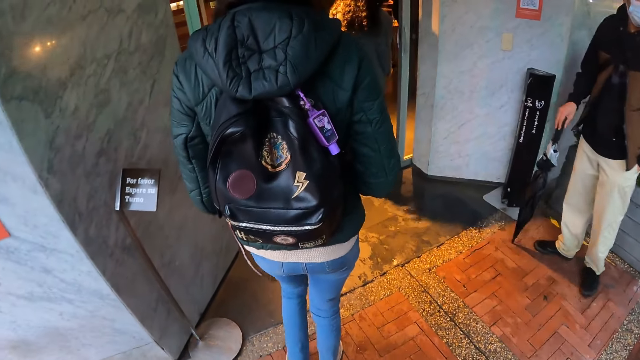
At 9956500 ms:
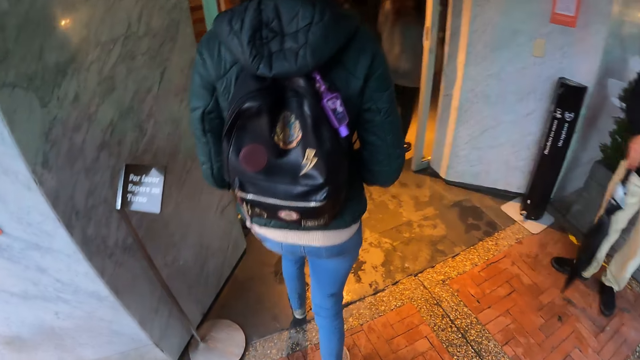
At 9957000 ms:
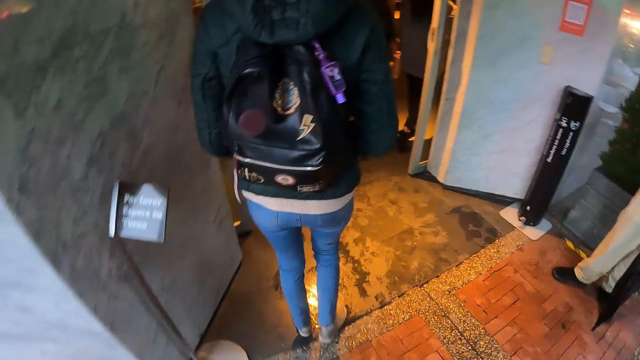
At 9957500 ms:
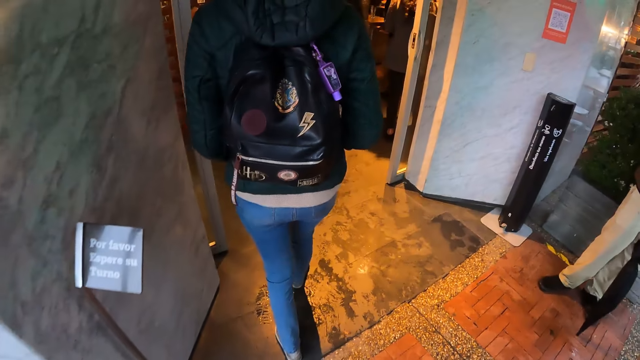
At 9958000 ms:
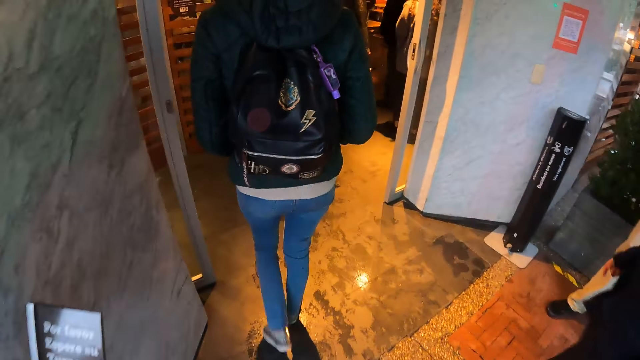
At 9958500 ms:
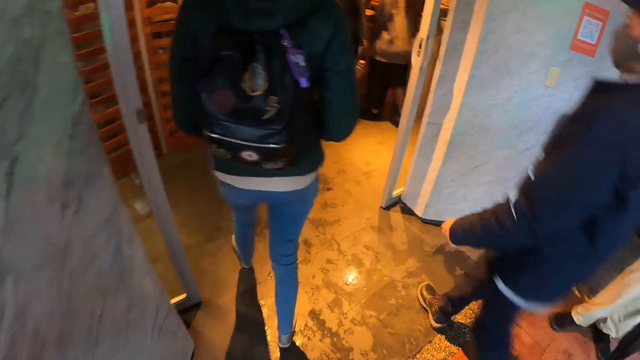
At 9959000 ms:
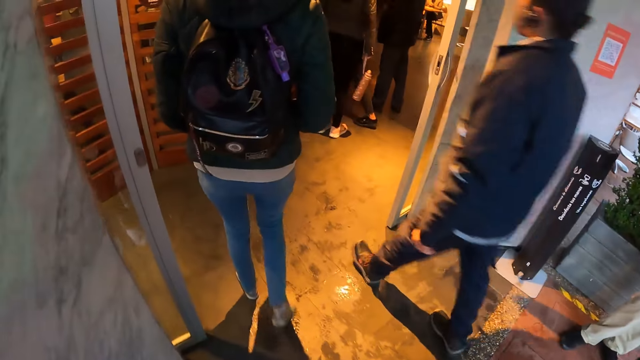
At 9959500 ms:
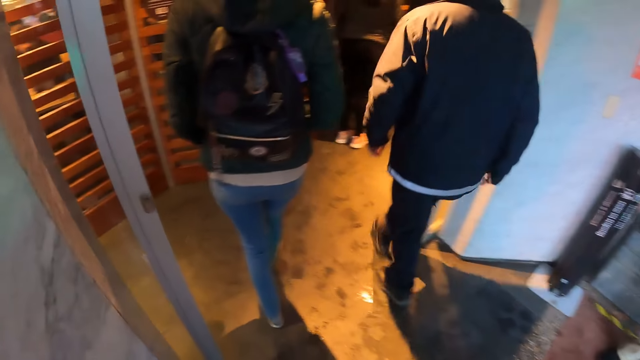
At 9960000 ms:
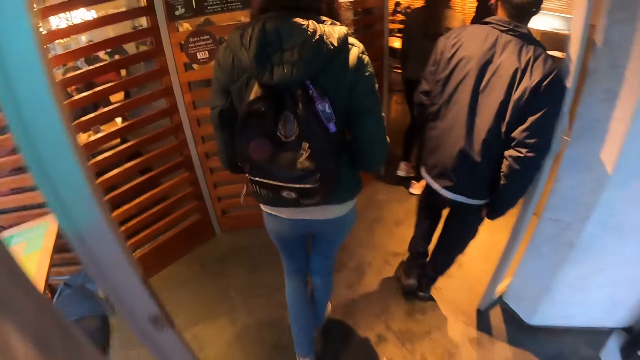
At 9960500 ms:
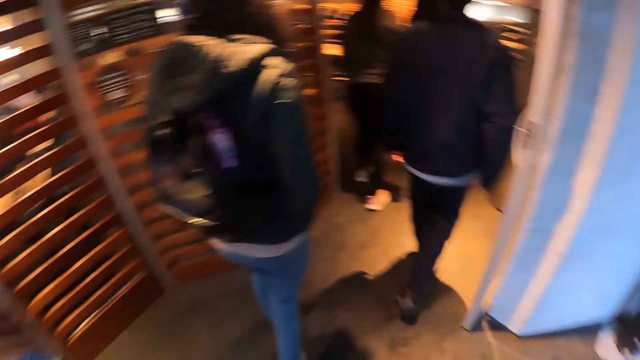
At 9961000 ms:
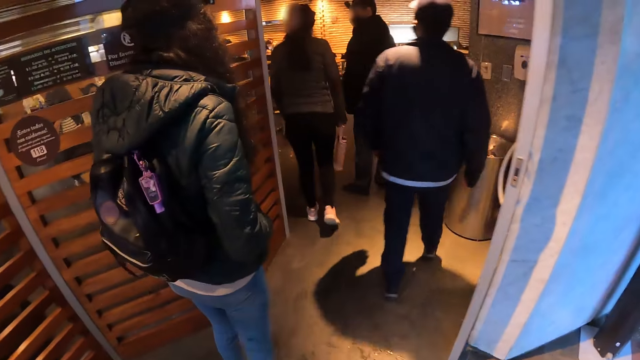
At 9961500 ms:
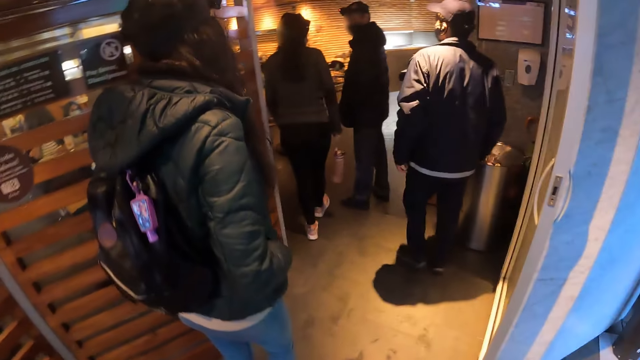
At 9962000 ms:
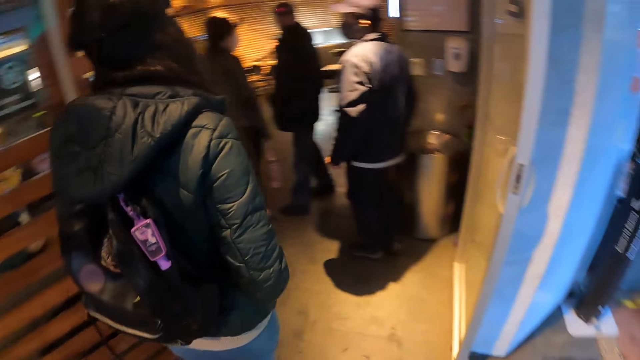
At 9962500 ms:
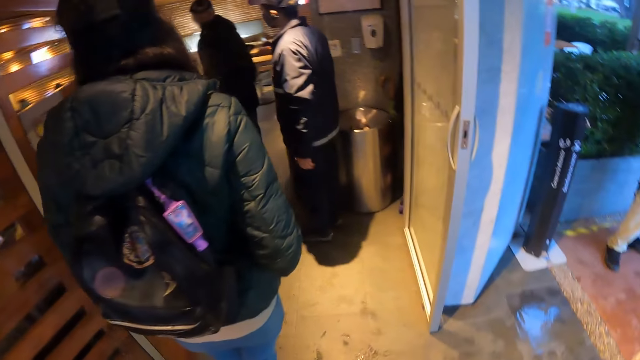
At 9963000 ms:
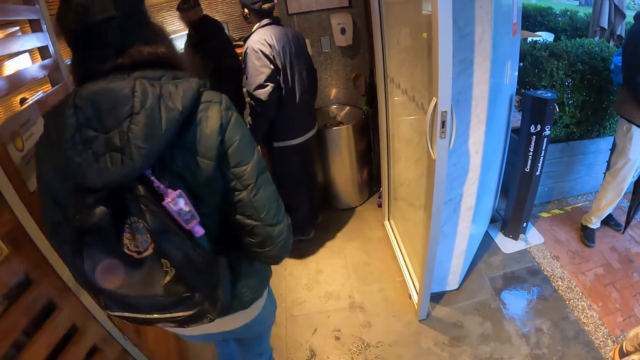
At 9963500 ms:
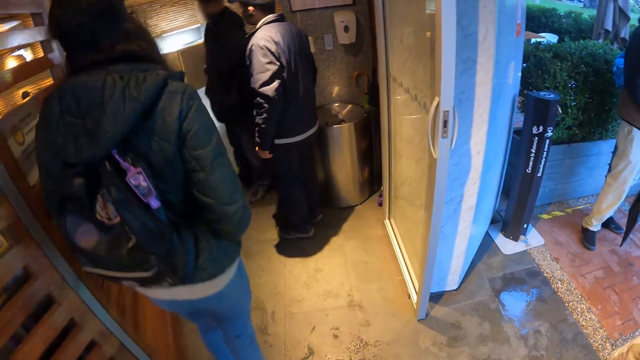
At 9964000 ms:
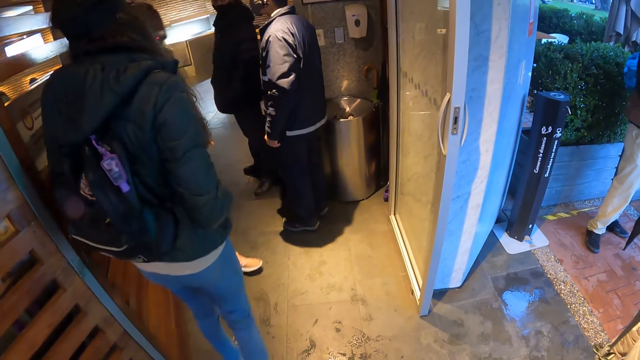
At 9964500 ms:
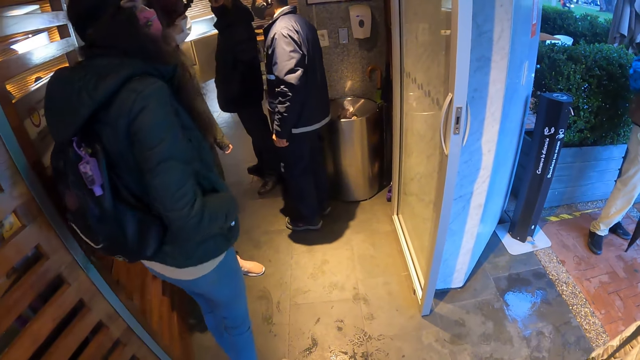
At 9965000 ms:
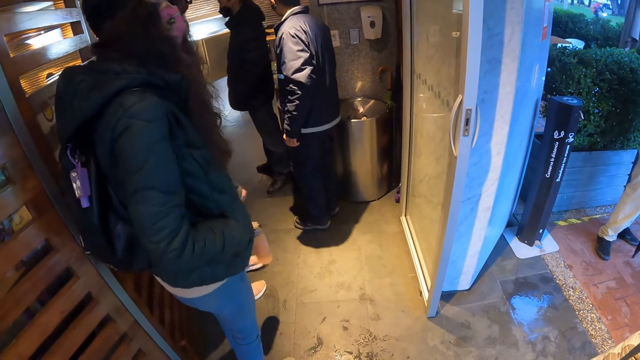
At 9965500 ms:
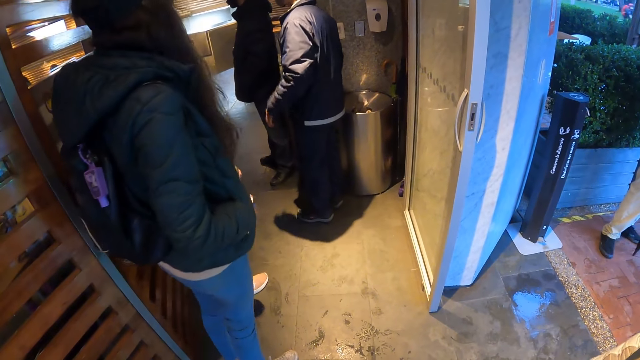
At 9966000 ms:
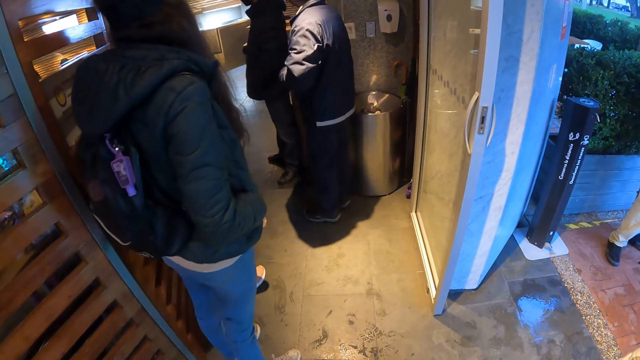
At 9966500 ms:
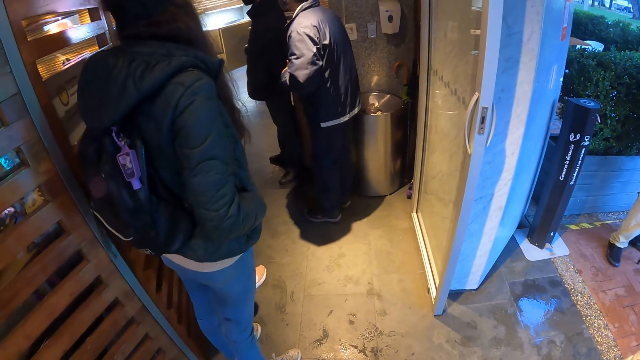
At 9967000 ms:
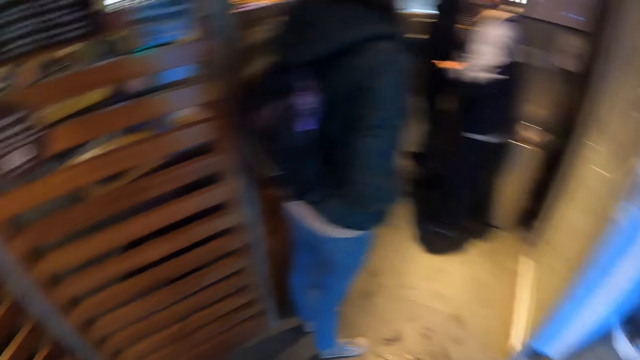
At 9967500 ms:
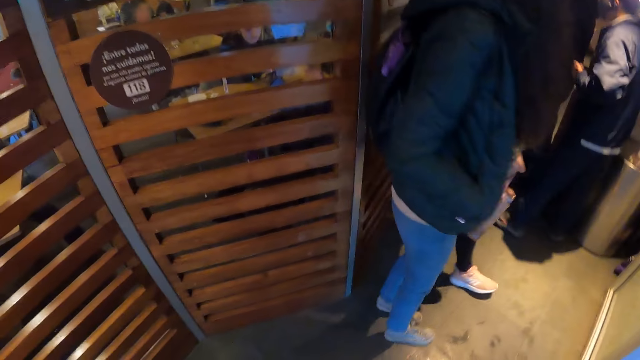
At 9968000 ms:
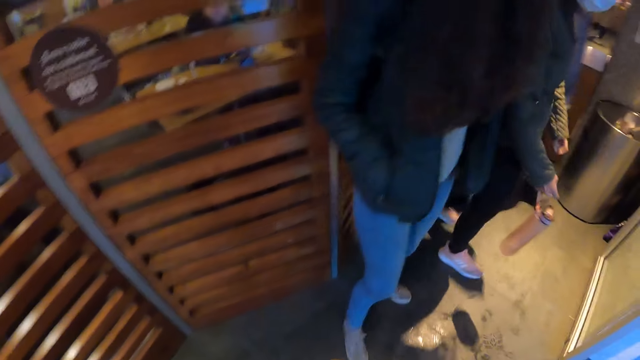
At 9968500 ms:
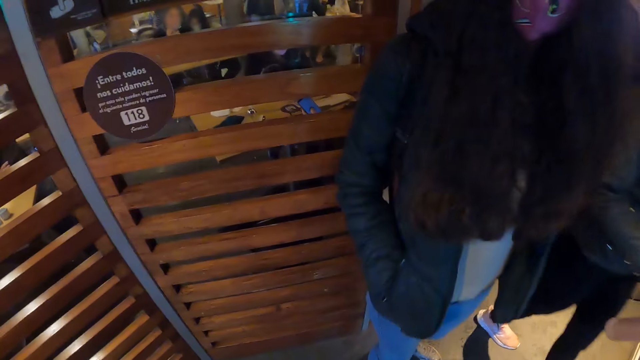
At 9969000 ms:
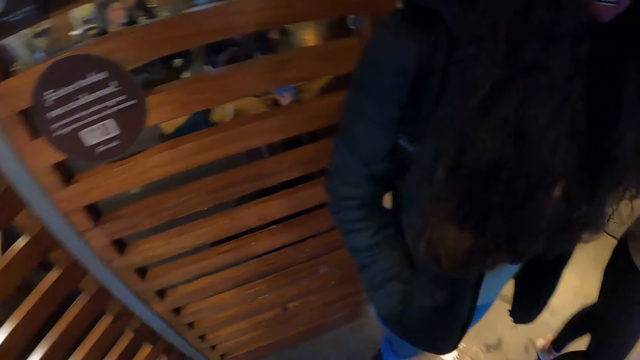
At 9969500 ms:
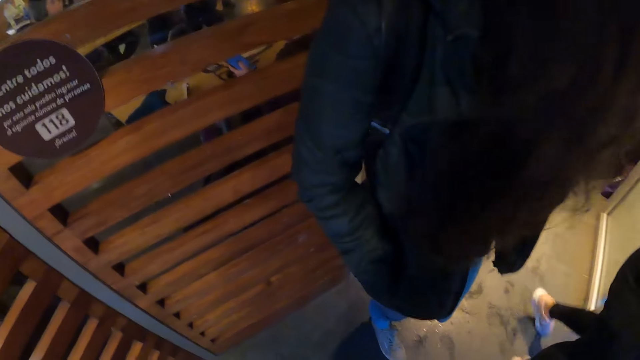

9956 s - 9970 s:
The camera wearer enters the building. They stop in the entrance.

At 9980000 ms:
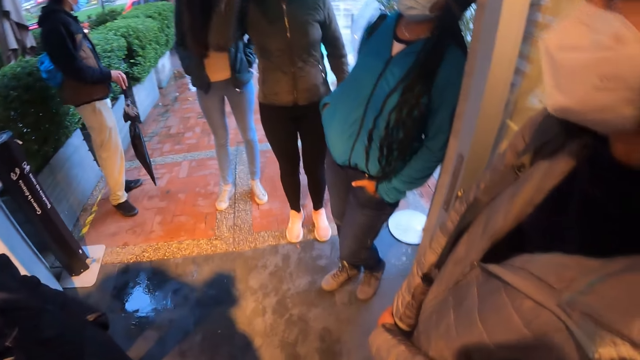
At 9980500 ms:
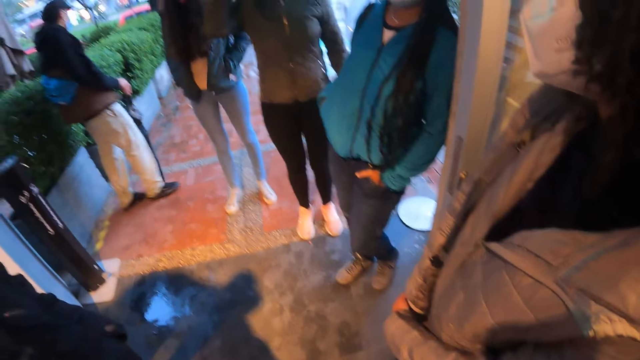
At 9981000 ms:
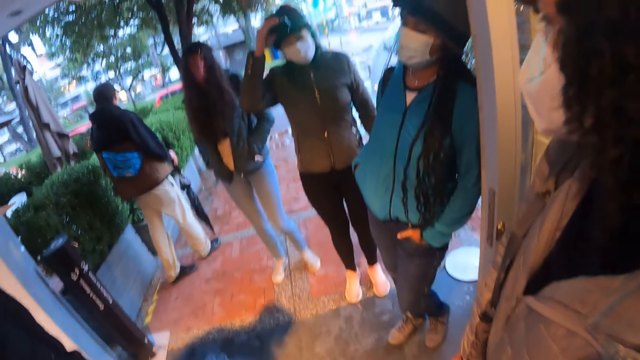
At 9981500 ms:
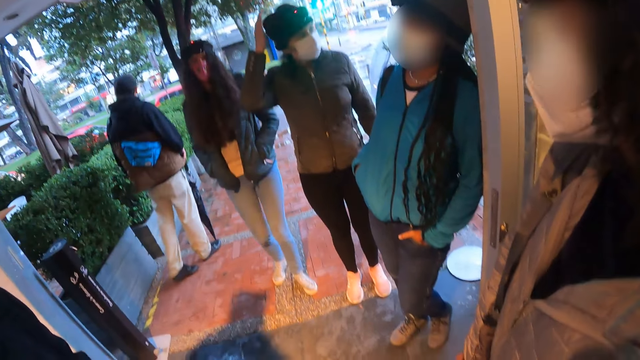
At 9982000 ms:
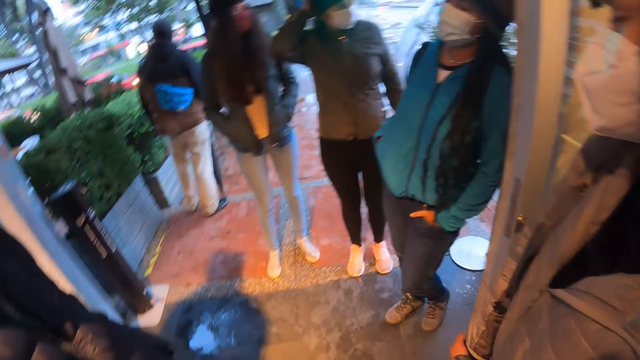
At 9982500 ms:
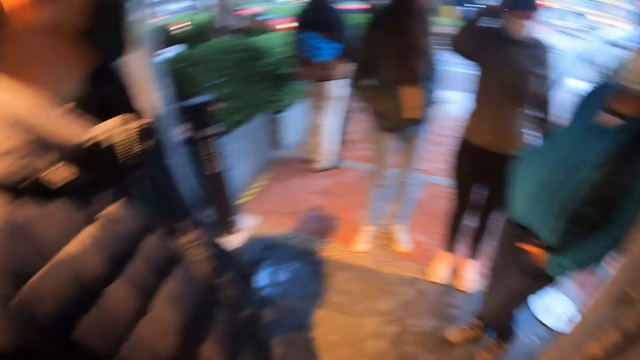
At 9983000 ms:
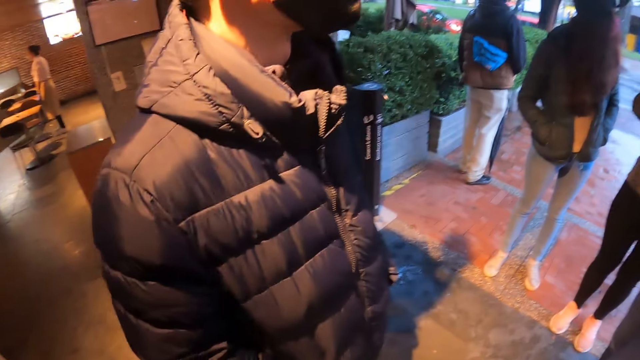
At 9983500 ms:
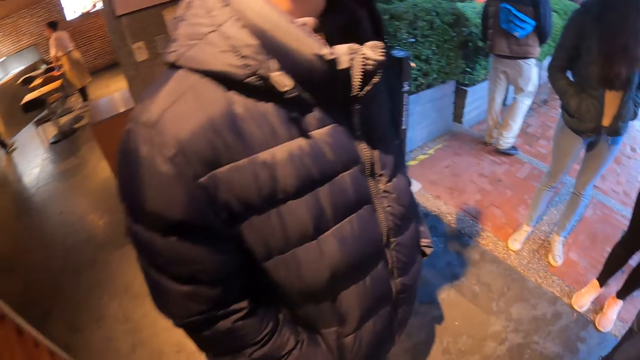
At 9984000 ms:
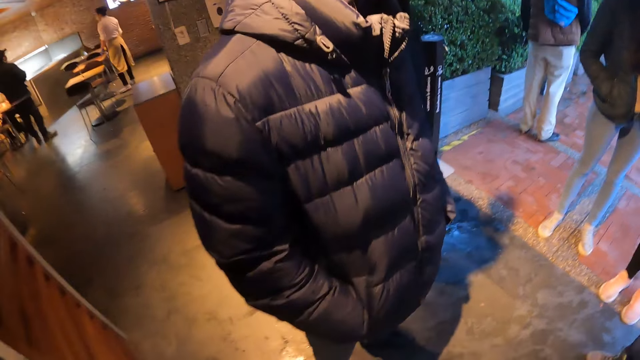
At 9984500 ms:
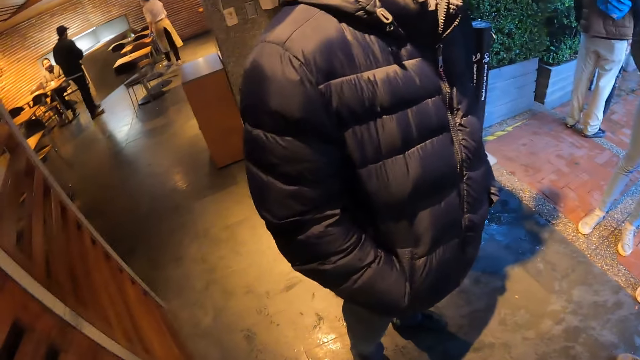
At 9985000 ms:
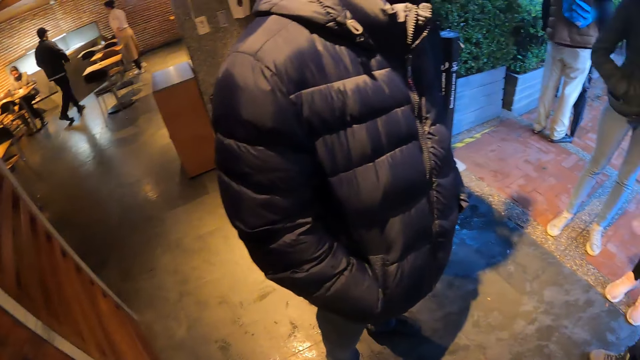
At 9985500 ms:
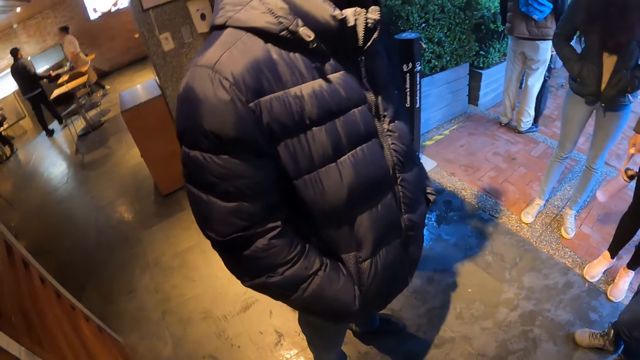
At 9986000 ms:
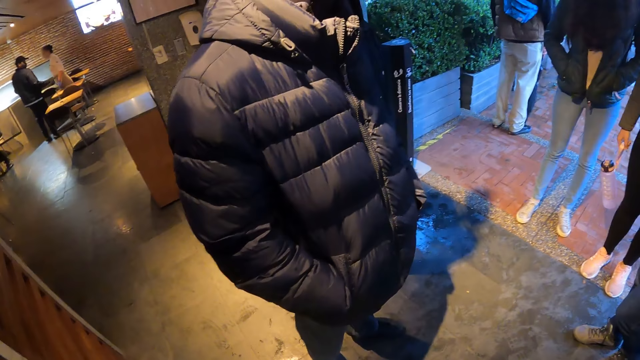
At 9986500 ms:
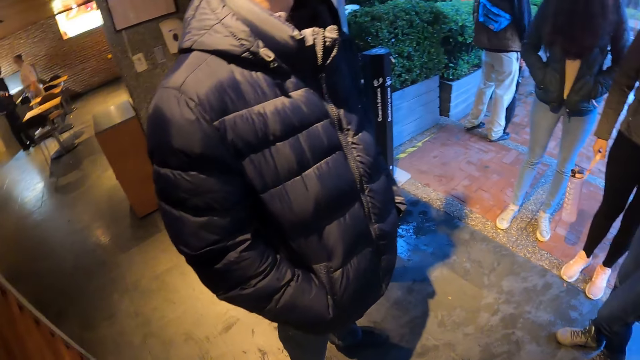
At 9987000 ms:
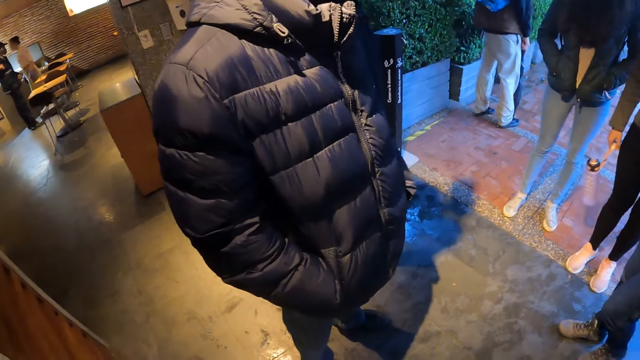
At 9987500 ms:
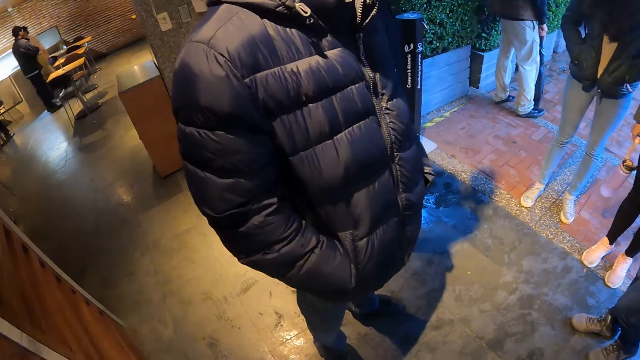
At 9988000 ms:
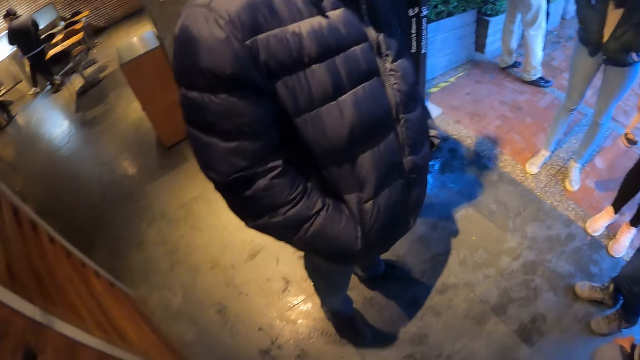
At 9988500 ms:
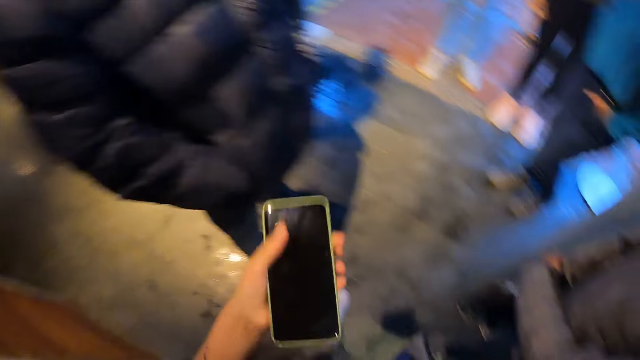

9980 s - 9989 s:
The man interacts with the group of people. The camera wearer removes her phone.
